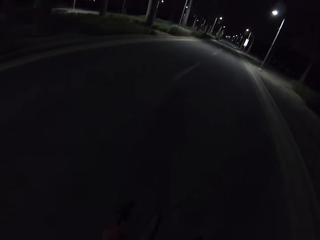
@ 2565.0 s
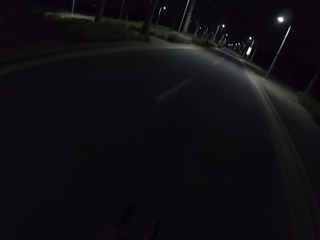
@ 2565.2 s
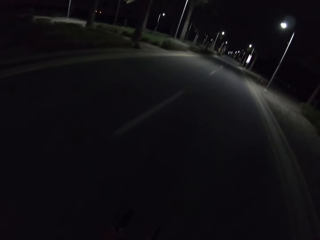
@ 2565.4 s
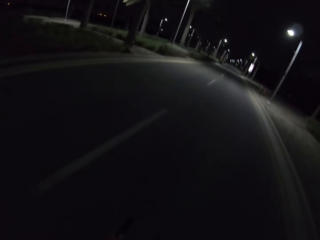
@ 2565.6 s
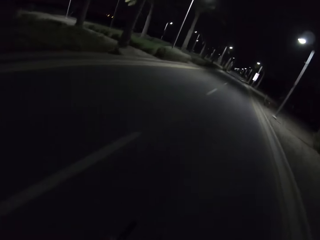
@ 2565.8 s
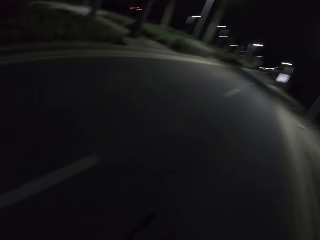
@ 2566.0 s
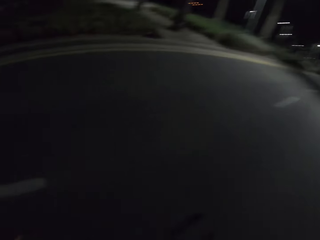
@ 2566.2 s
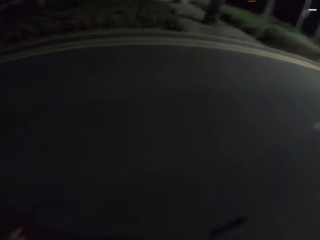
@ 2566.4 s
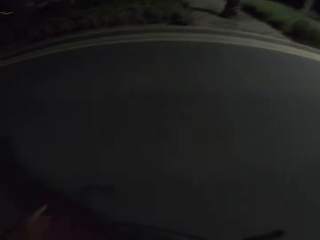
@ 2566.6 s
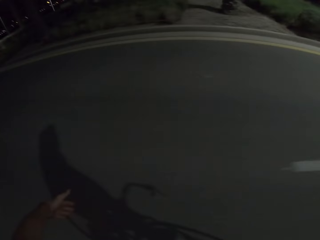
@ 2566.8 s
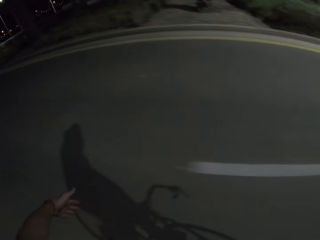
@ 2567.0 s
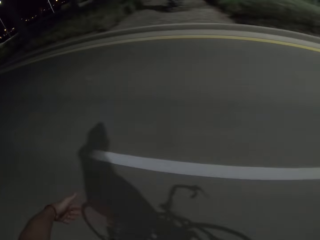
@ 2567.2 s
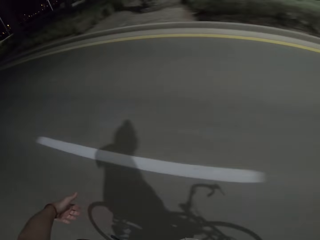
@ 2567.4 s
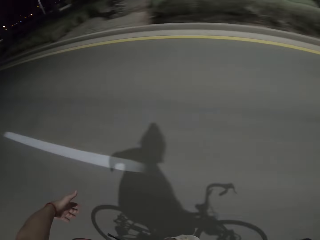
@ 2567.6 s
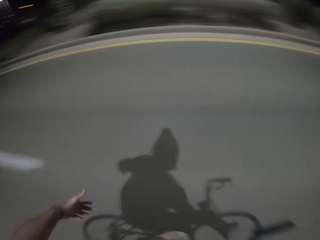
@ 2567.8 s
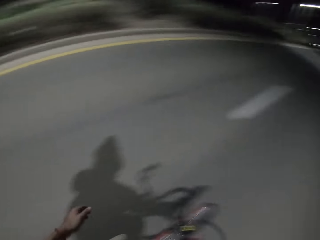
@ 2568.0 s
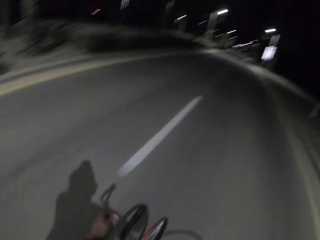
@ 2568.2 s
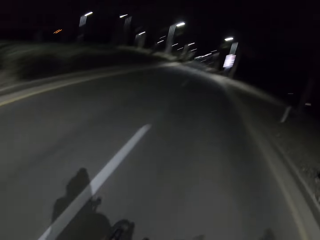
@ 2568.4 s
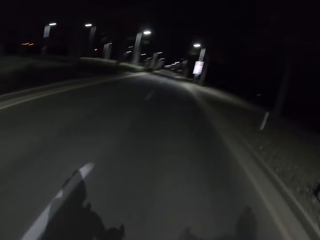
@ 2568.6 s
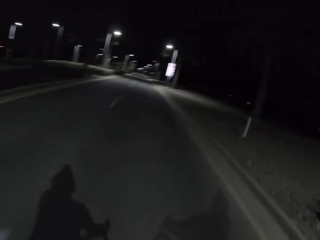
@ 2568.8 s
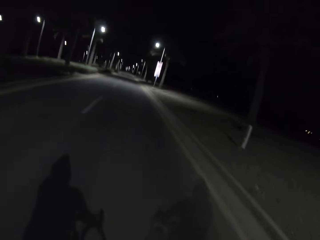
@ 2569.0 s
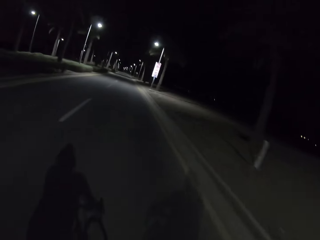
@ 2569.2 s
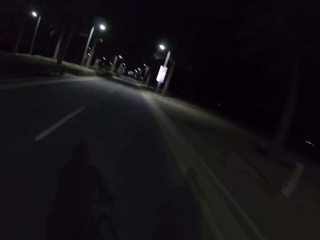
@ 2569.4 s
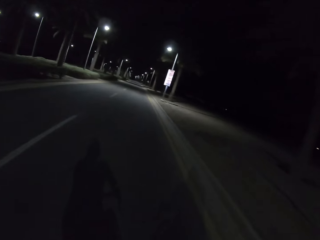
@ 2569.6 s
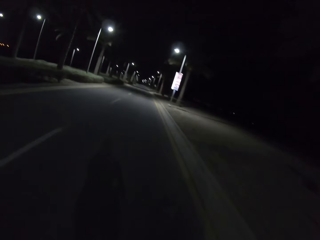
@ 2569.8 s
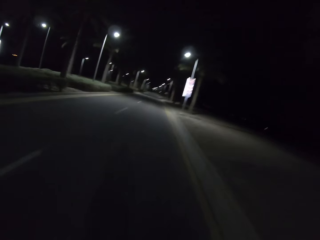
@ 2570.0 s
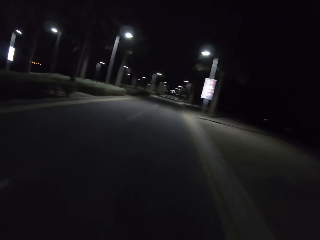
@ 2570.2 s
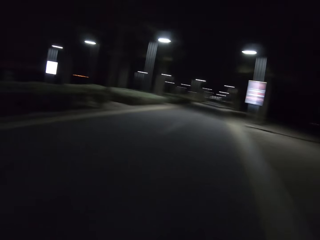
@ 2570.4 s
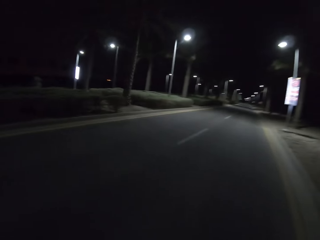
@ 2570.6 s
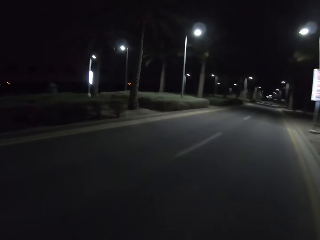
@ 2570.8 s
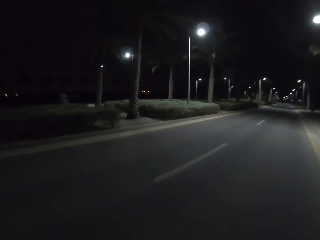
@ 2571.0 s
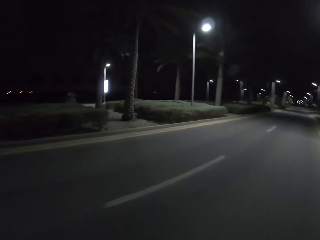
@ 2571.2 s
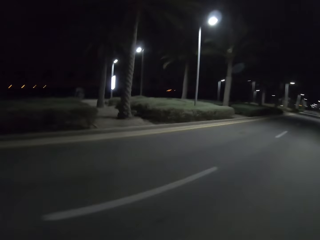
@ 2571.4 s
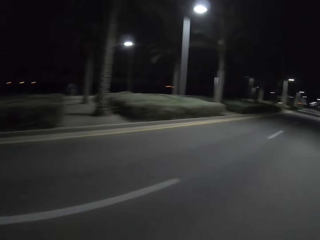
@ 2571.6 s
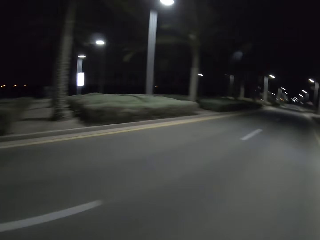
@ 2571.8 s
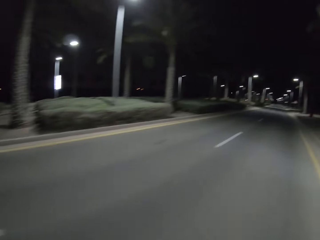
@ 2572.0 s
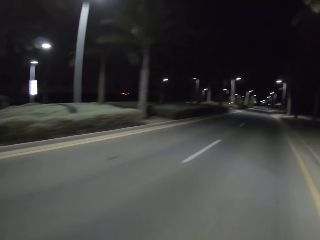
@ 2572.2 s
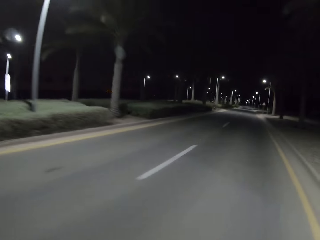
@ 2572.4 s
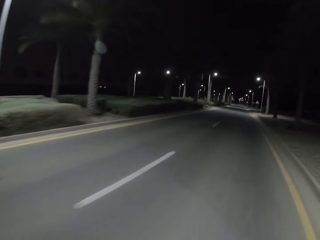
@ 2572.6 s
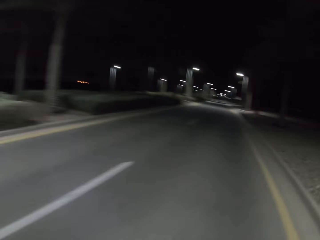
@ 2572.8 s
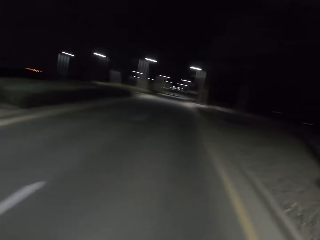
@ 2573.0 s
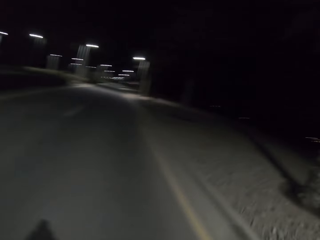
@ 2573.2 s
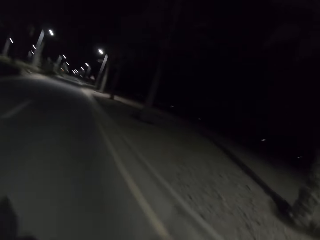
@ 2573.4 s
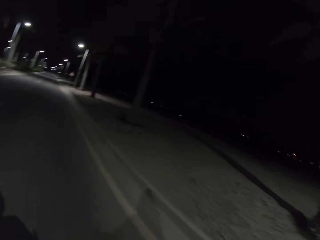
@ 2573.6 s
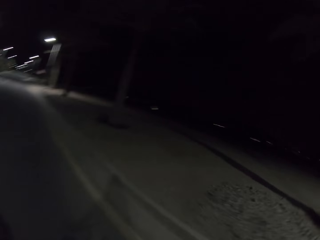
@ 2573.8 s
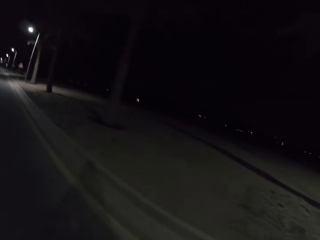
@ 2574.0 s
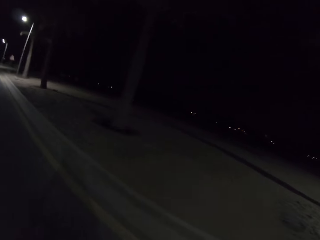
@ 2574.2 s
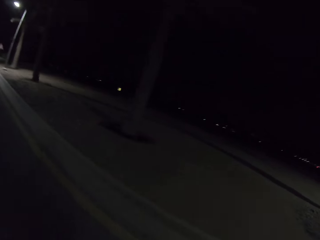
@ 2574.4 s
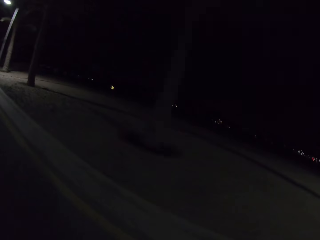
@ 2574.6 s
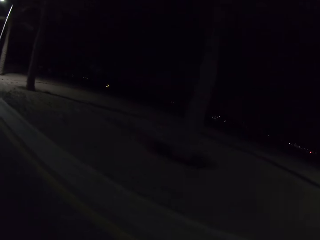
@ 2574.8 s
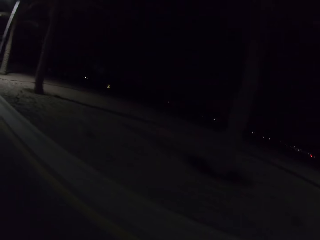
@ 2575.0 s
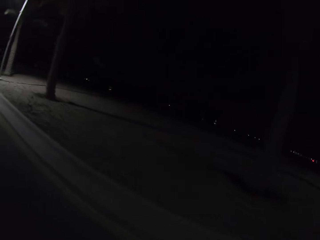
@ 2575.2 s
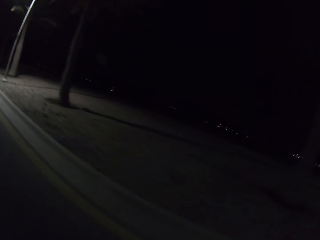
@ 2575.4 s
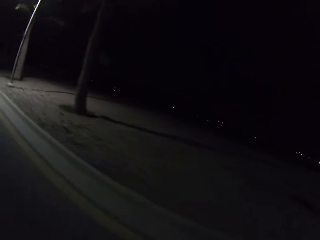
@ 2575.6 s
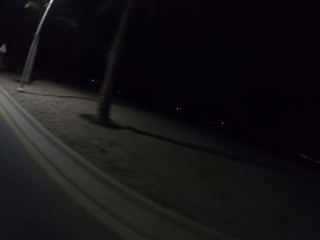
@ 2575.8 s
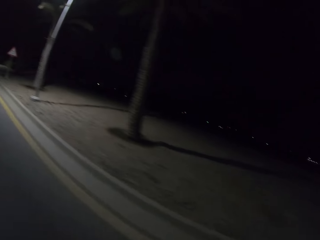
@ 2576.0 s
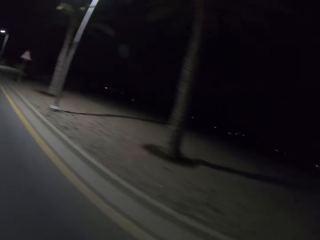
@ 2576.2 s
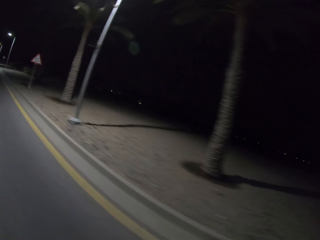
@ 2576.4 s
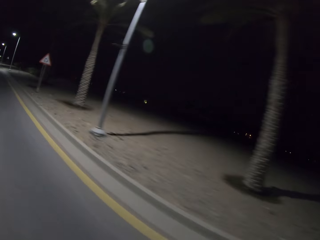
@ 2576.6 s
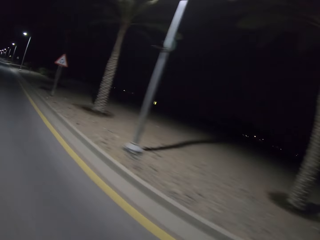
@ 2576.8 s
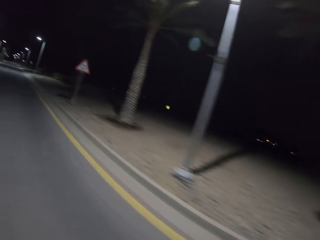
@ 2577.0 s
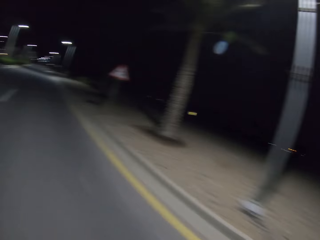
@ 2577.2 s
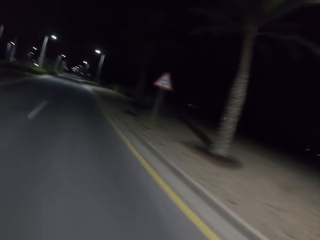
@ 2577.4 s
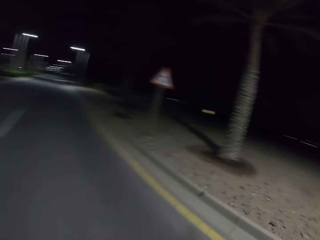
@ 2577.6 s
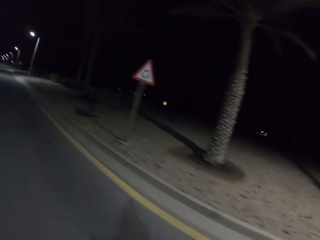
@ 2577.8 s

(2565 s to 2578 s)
The camera wearer rides the bicycle and looks at the hand. They ride the bicycle and look around. They ride the bicycle and look around.

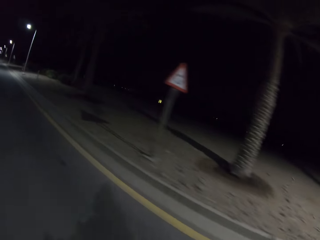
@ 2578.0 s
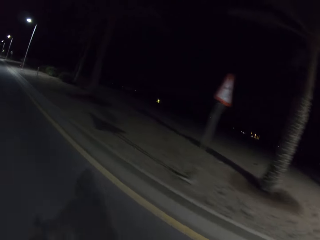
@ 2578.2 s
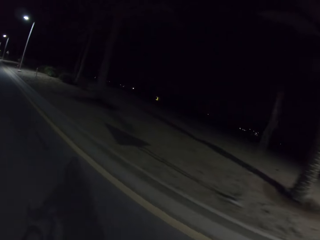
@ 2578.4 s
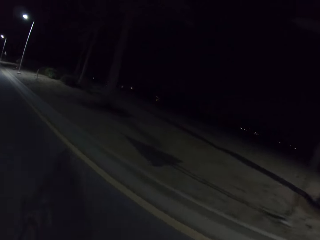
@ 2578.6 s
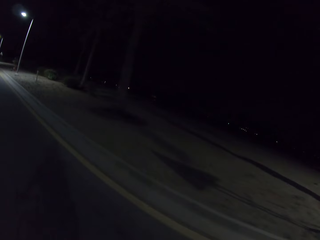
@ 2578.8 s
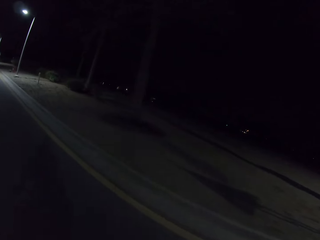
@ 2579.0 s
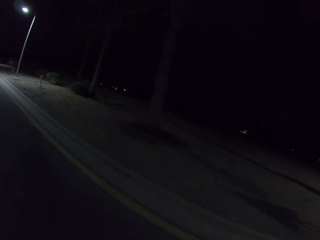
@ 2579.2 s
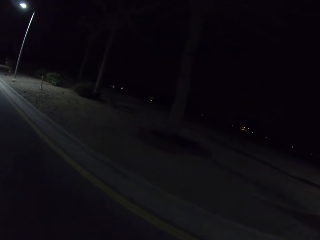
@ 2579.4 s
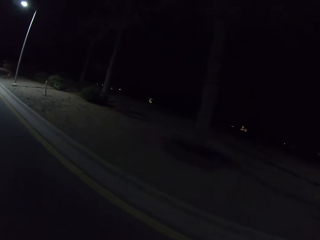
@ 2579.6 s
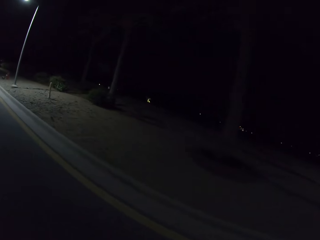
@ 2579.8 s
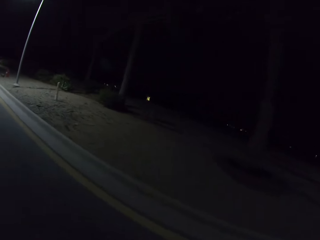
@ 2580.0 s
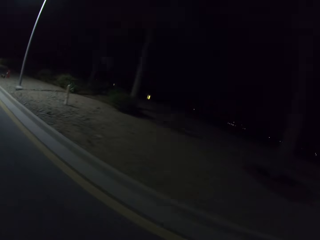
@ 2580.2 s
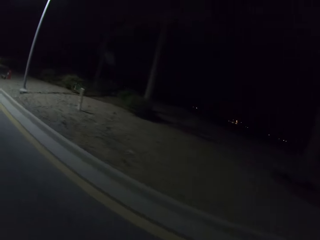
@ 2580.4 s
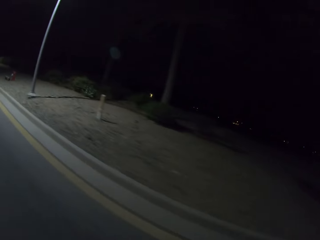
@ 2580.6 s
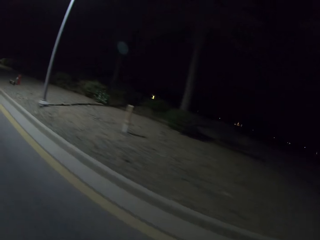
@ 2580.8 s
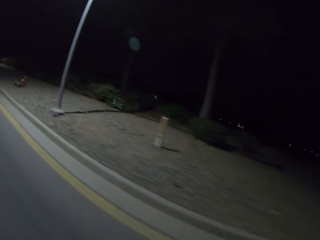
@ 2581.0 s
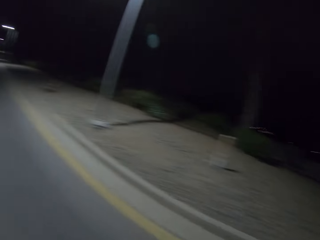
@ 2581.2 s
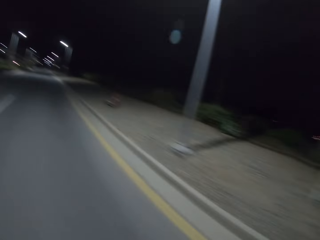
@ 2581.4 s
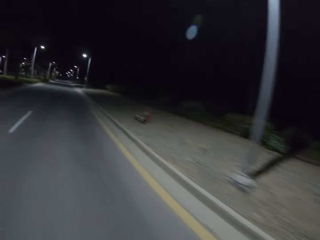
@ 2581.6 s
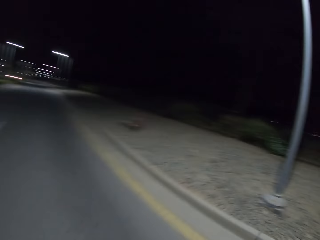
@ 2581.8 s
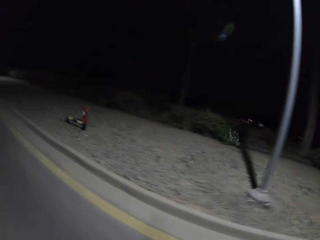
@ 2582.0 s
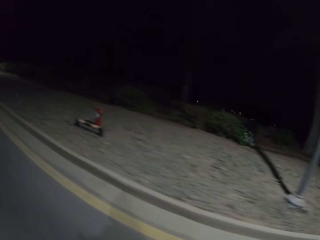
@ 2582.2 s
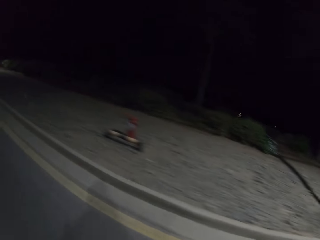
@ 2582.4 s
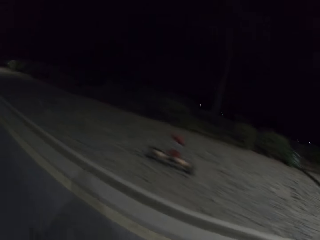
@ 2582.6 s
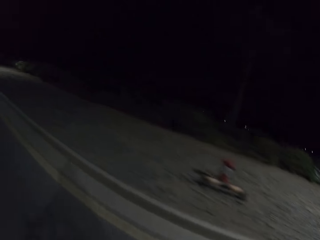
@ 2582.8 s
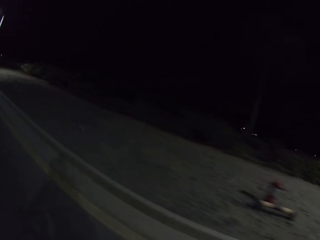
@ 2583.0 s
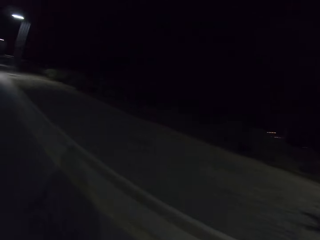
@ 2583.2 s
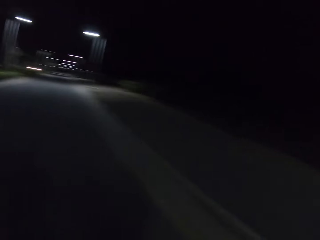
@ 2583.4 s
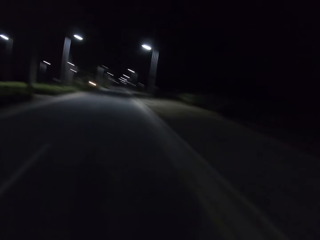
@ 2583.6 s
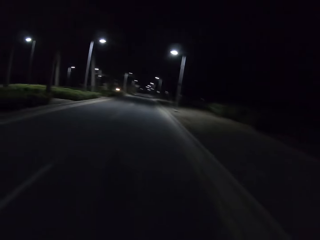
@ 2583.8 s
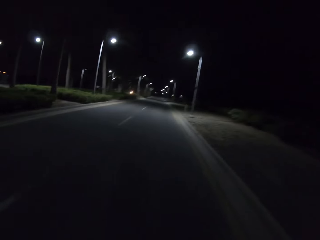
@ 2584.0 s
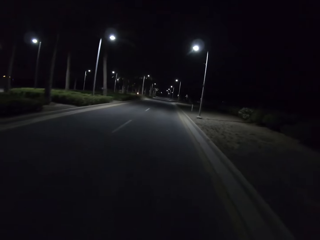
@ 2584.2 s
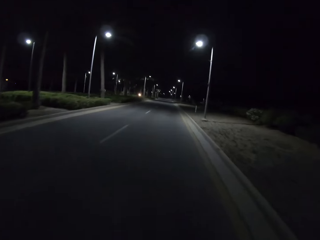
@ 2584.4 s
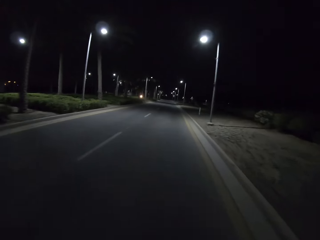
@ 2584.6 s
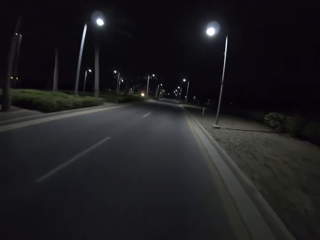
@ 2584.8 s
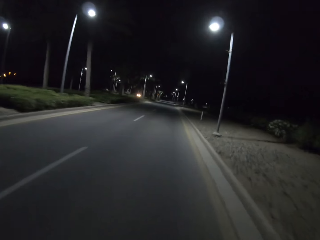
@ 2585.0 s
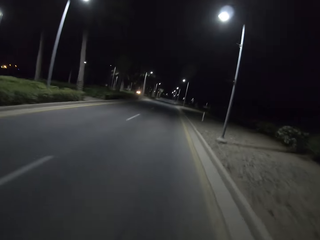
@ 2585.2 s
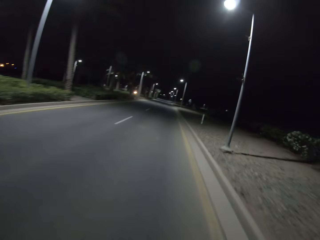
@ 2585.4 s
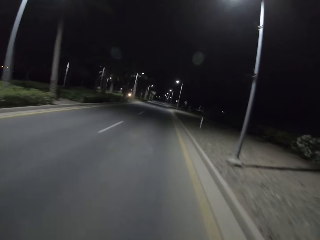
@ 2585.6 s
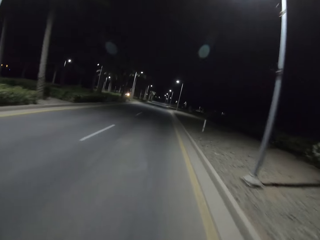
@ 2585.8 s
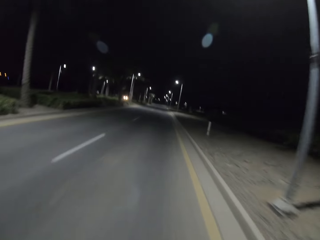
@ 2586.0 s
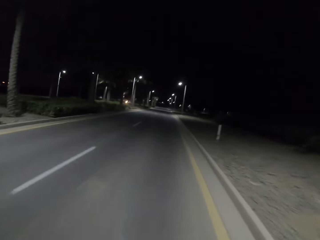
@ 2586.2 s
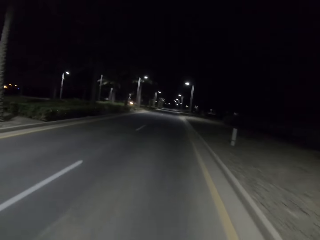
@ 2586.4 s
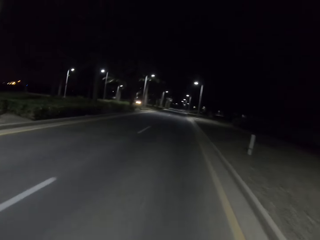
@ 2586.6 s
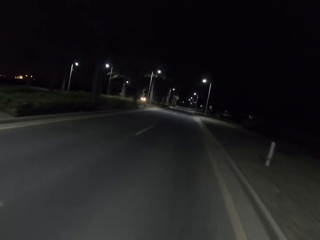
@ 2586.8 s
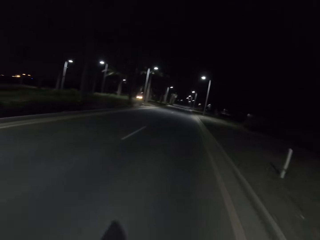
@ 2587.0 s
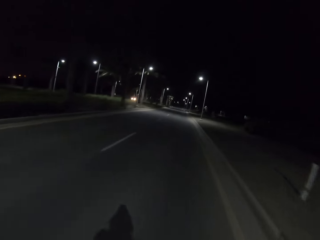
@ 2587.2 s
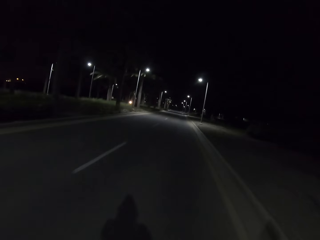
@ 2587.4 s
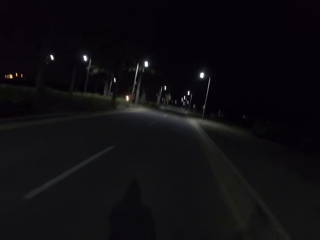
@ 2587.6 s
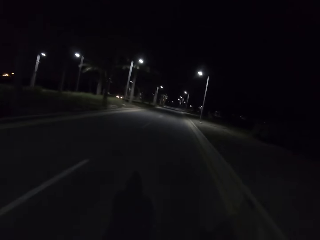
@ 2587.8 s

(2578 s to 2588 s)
The camera wearer rides the bicycle and looks around. They ride the bicycle and look around.
